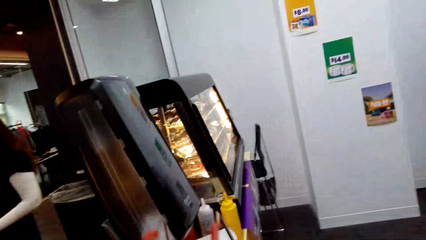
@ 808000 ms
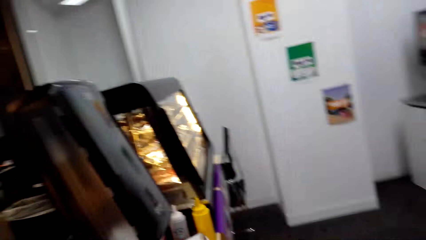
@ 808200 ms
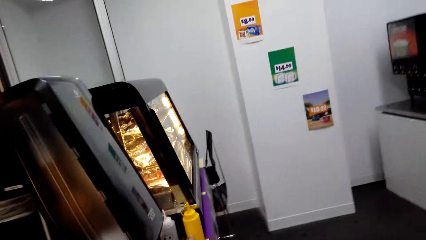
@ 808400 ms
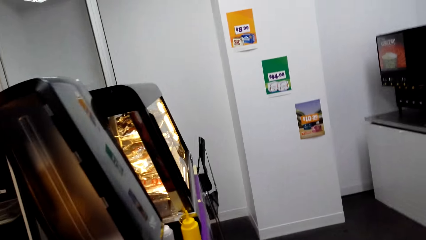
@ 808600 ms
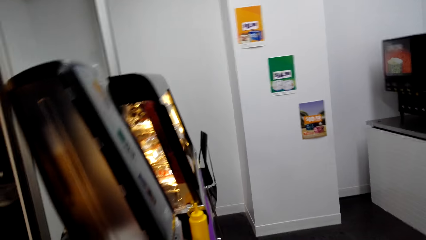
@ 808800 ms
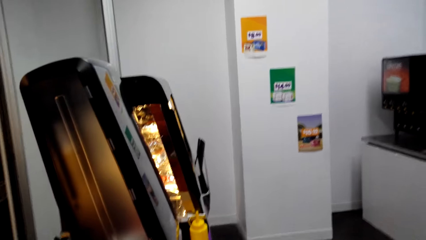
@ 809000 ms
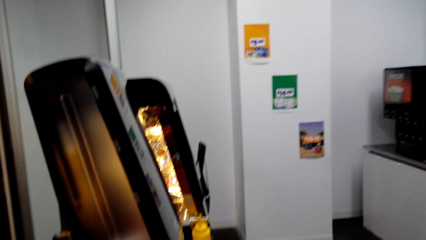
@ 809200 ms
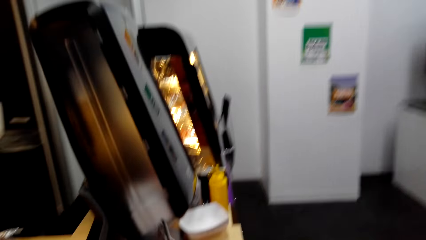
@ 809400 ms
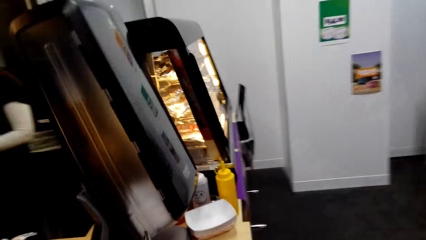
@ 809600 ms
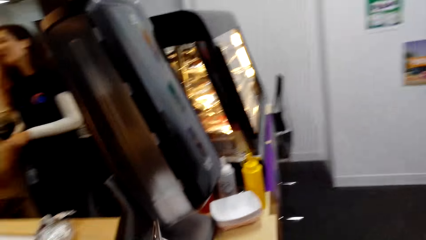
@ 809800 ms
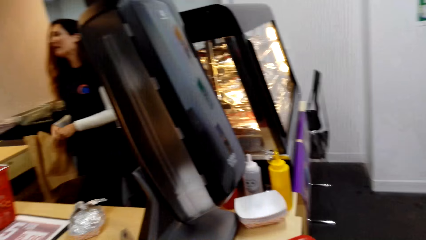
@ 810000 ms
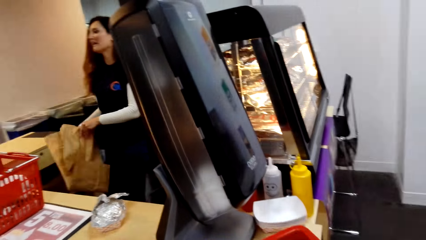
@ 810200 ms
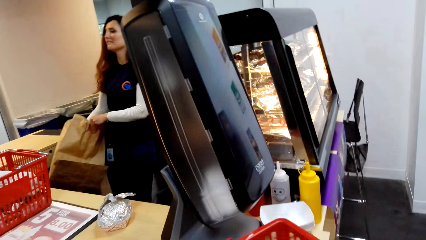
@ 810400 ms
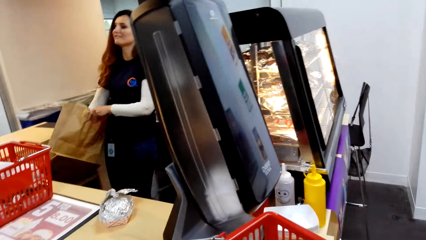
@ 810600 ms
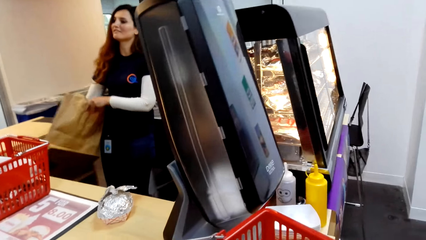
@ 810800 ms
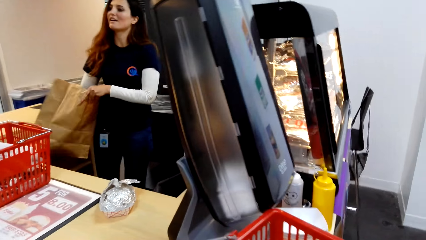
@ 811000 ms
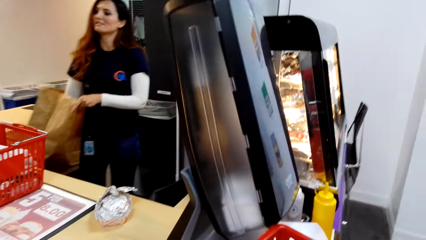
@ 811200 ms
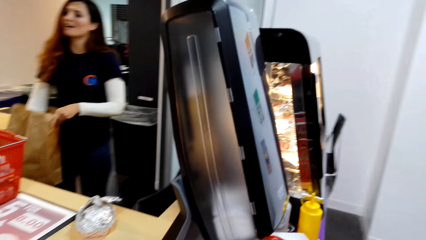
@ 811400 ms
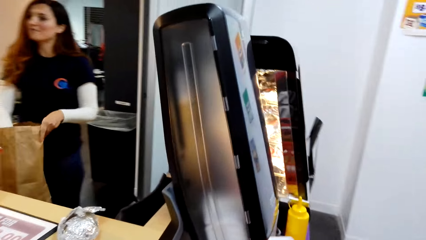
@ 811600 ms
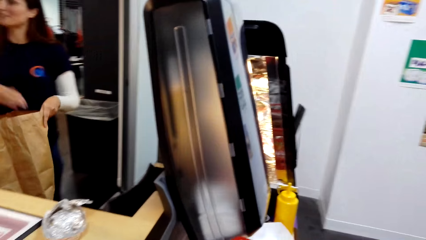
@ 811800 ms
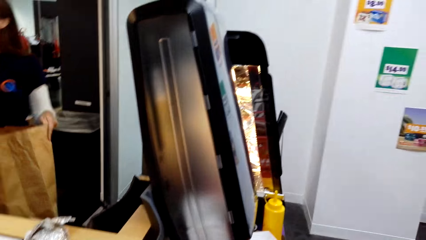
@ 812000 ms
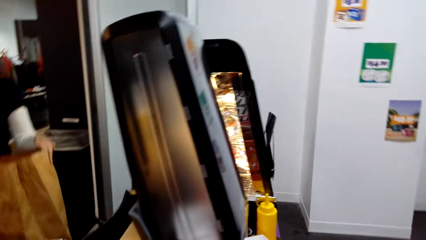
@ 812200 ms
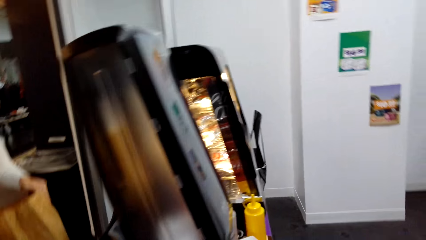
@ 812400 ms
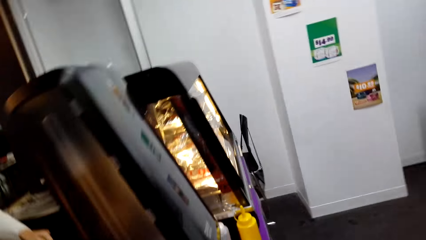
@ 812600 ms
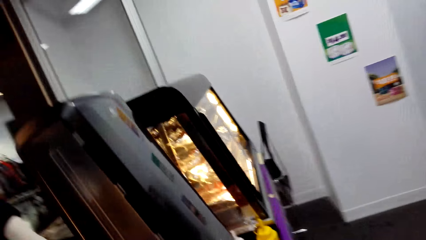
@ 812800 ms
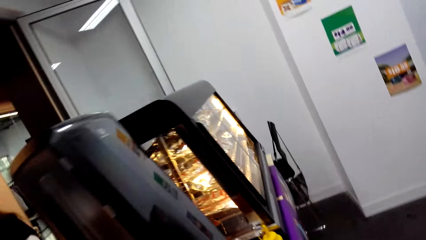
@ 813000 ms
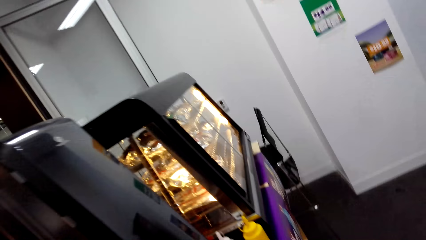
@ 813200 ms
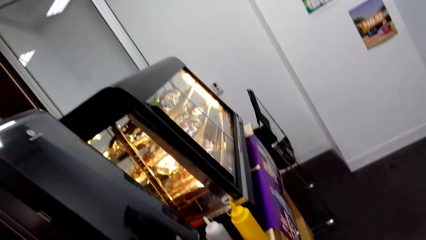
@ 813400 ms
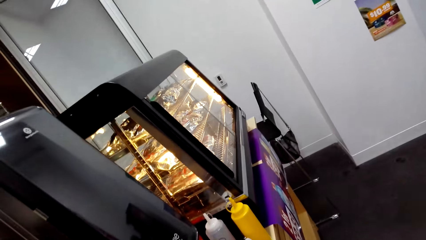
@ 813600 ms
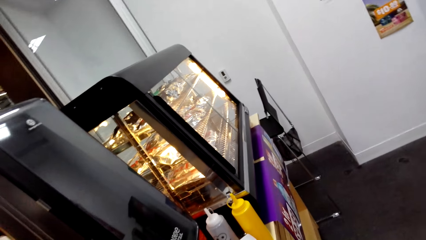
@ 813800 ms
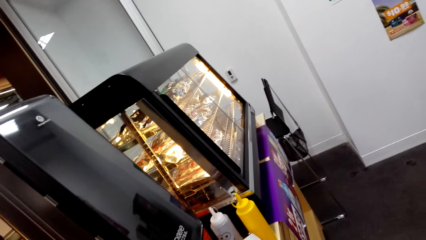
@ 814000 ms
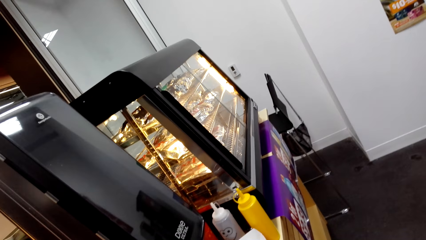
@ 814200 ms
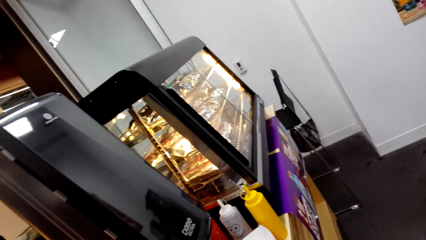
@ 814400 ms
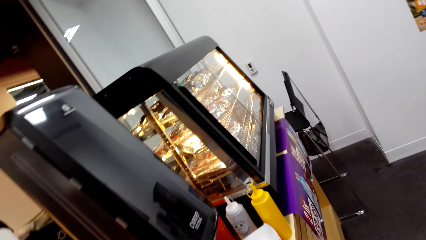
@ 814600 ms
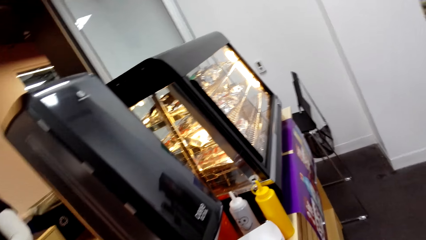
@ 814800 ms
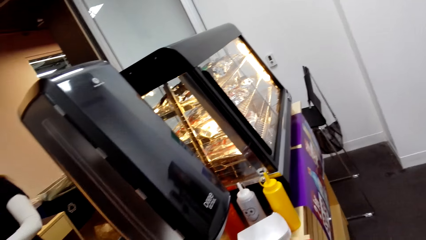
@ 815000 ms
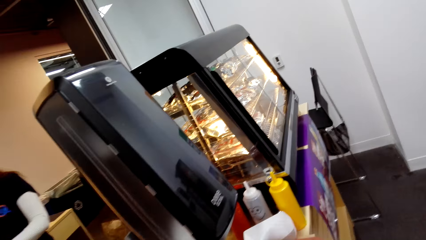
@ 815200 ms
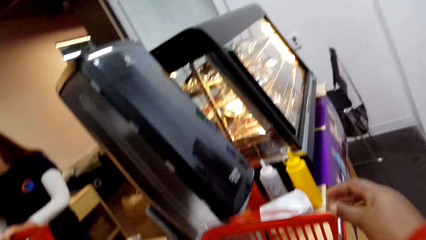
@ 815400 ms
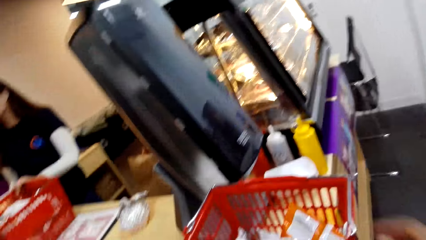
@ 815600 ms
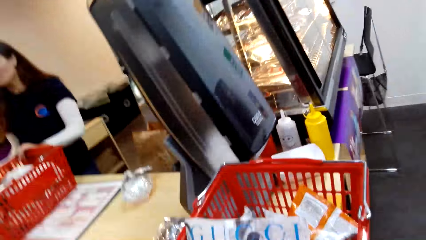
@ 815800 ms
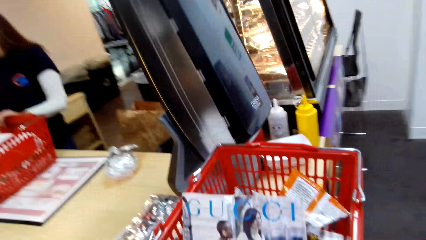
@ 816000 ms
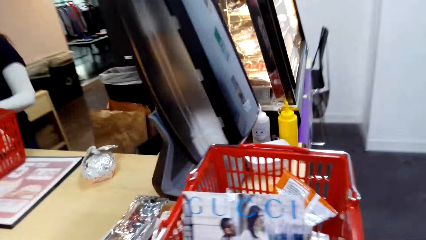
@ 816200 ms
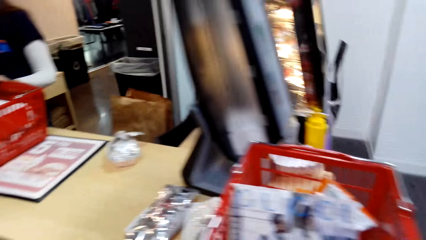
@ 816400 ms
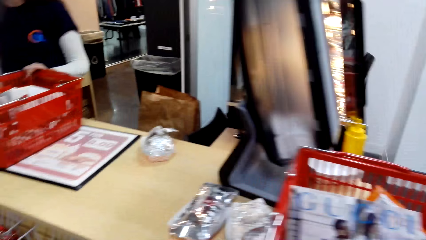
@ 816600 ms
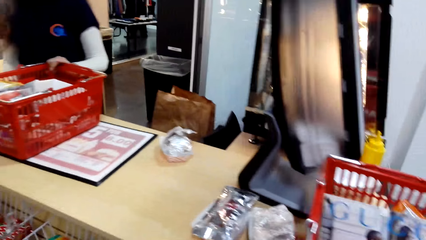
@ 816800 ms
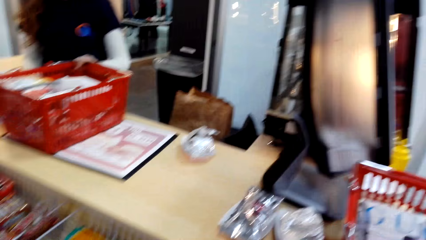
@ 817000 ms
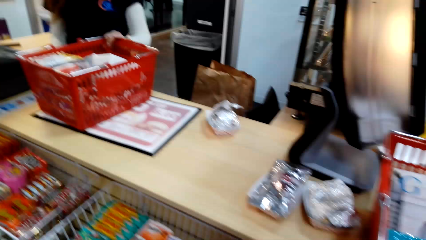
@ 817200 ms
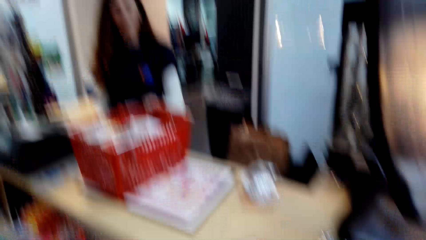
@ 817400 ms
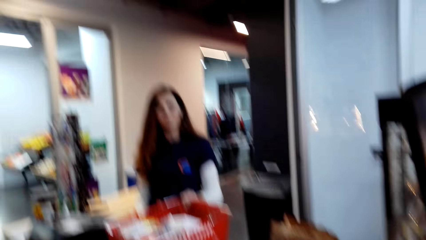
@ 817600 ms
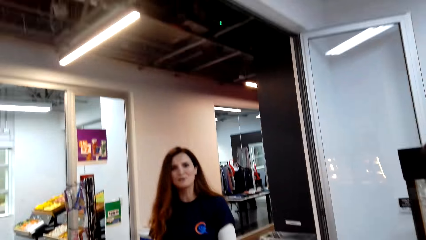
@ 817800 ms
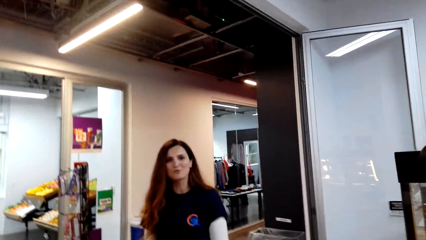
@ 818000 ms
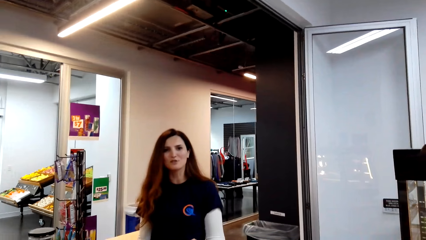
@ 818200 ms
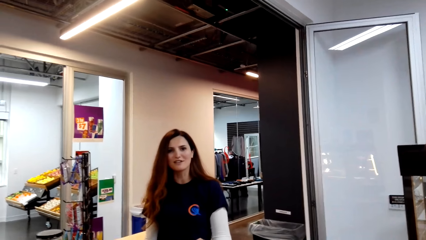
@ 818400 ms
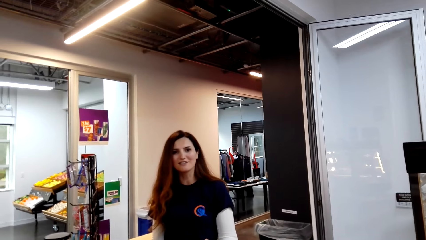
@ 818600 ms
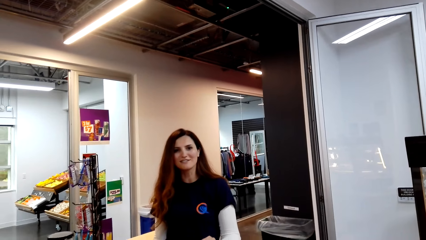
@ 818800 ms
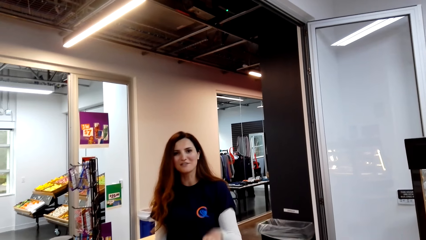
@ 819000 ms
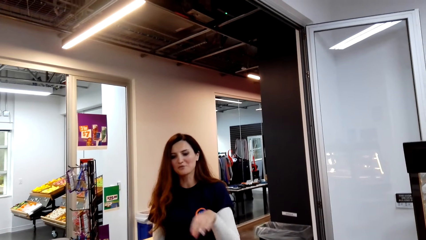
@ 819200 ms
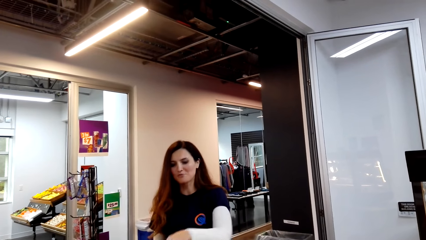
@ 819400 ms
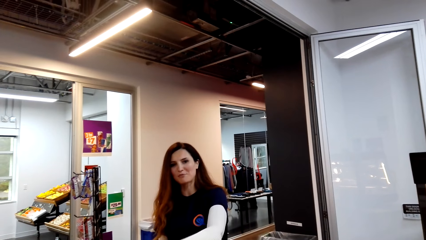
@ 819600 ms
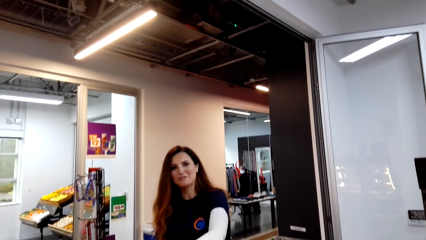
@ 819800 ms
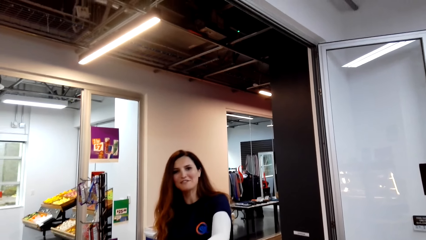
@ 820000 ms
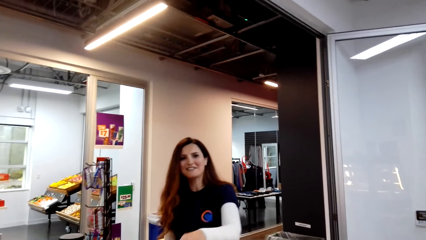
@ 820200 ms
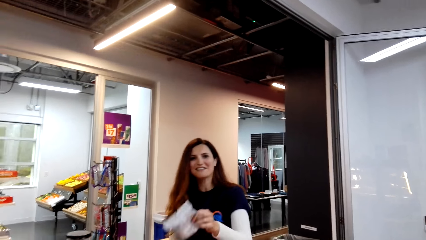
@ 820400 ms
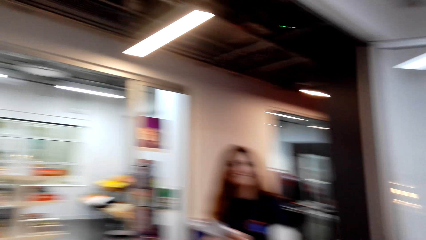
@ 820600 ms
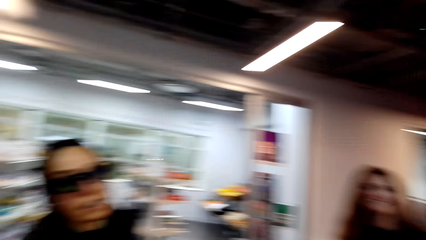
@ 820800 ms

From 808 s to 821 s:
The camera wearer moves the camera around. They converse with a woman. They move the camera around. They put a basket with stuff on the counter. They converse with the woman.

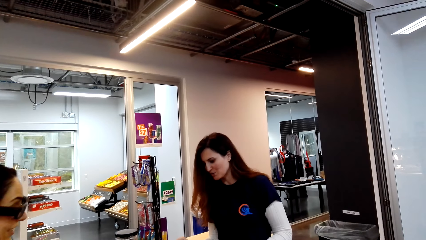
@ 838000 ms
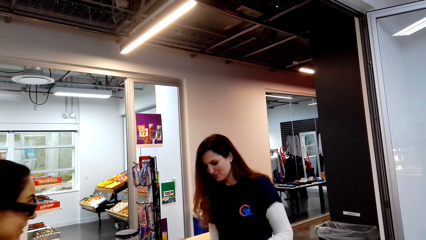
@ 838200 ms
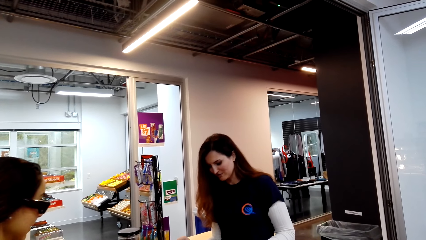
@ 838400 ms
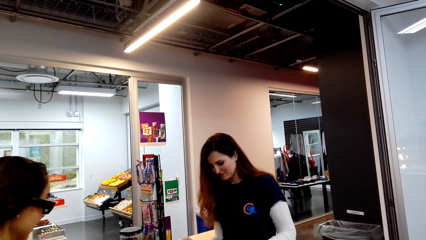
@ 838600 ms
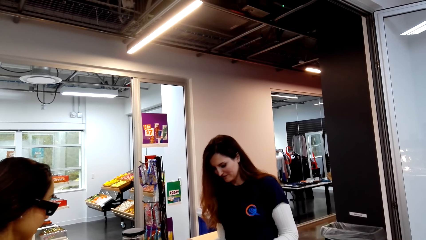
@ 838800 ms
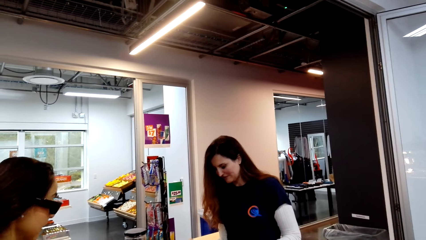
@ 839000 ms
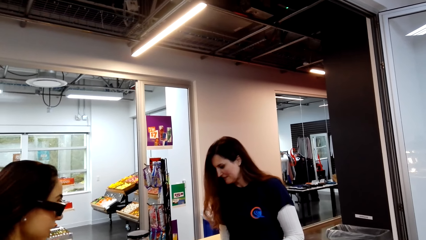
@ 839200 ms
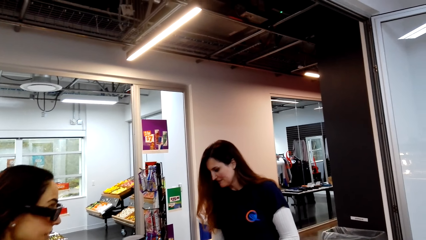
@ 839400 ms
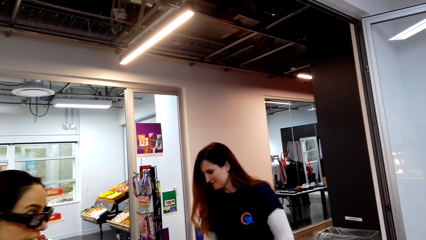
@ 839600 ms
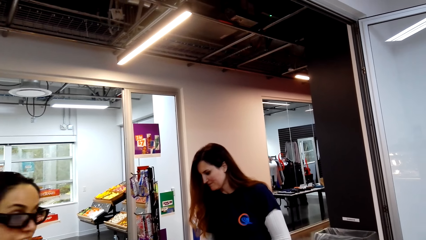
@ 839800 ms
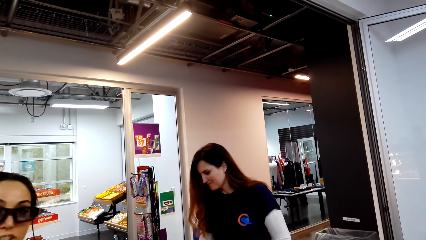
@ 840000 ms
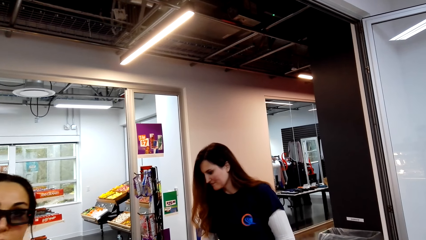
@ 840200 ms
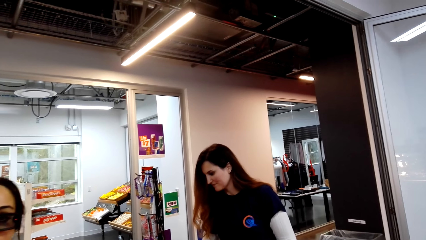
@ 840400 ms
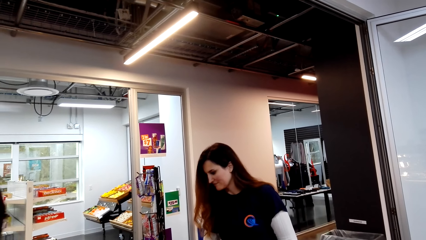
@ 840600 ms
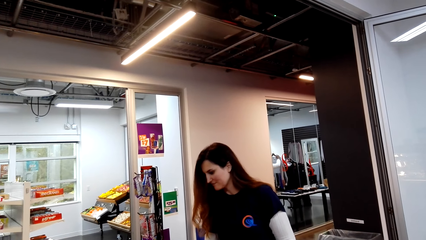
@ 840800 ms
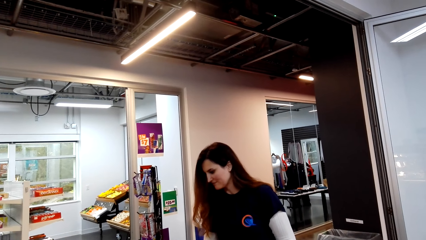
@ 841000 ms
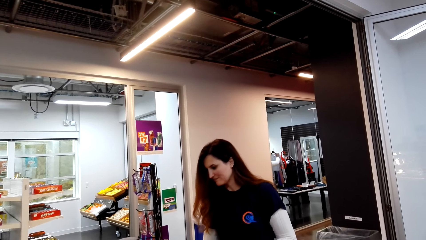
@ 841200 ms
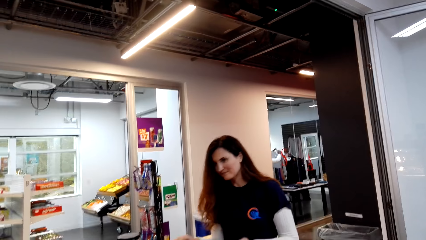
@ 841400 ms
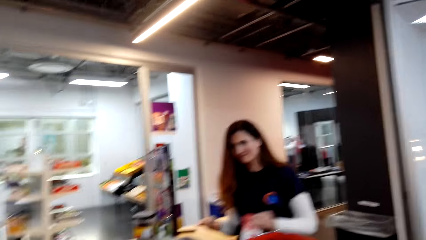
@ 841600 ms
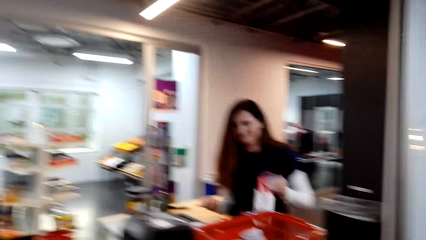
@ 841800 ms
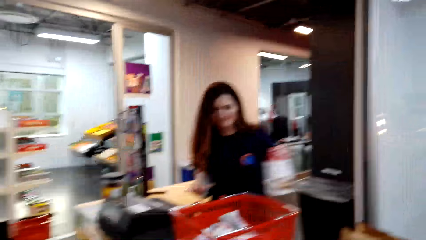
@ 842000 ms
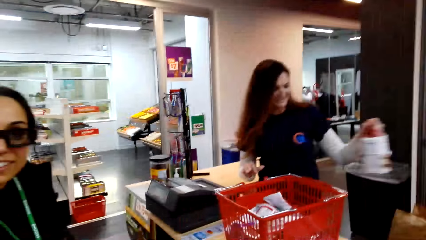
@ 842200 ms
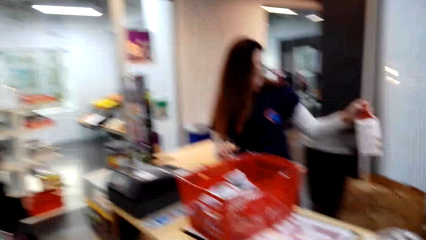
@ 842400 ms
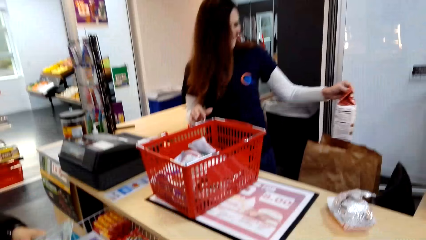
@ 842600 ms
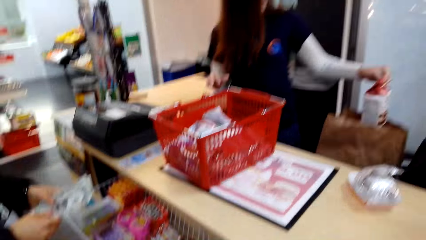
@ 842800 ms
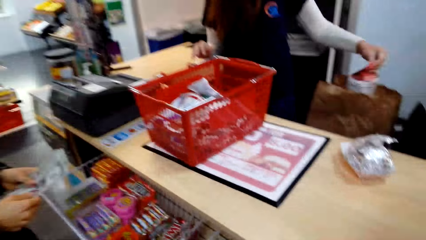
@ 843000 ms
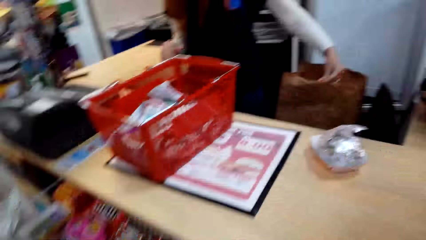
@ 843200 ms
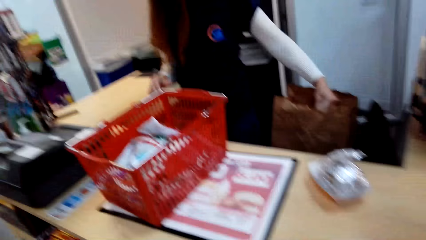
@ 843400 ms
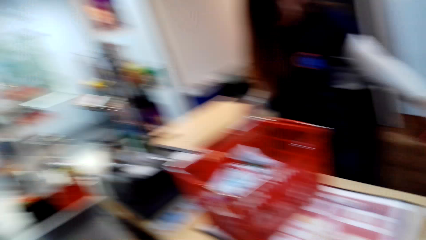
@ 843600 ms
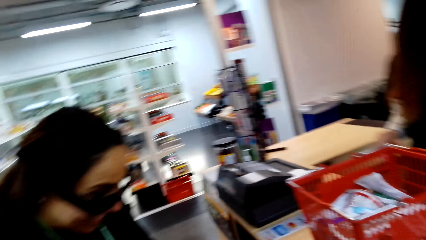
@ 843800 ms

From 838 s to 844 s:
A woman scans the items. Another woman converses with the camera wearer and the first woman. A cashier puts something in the bag.
